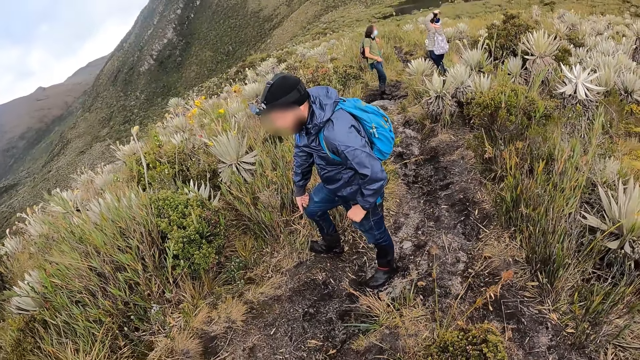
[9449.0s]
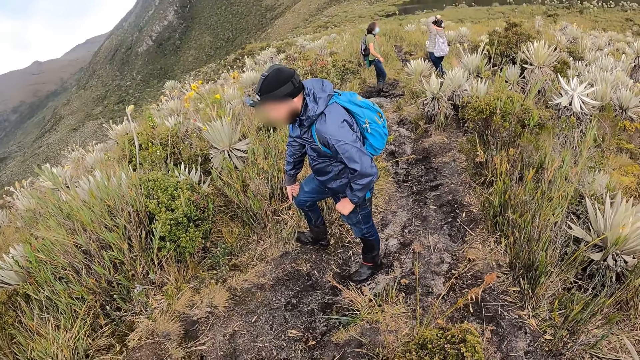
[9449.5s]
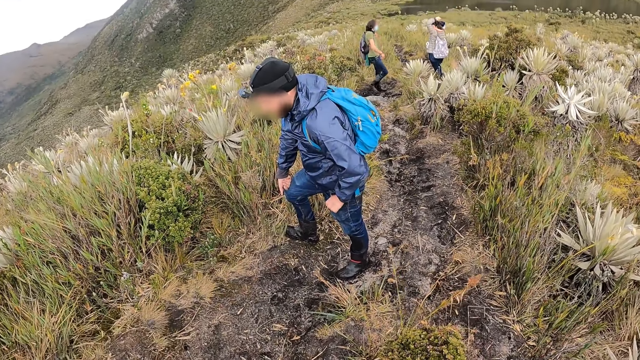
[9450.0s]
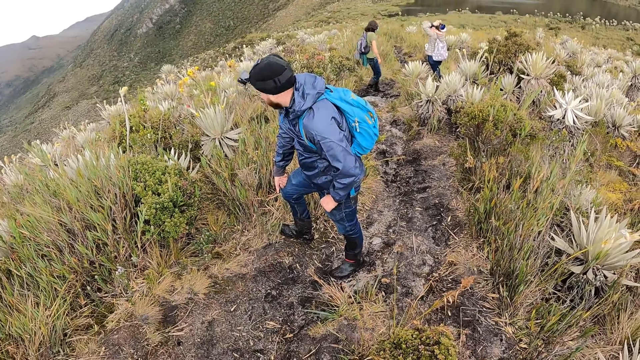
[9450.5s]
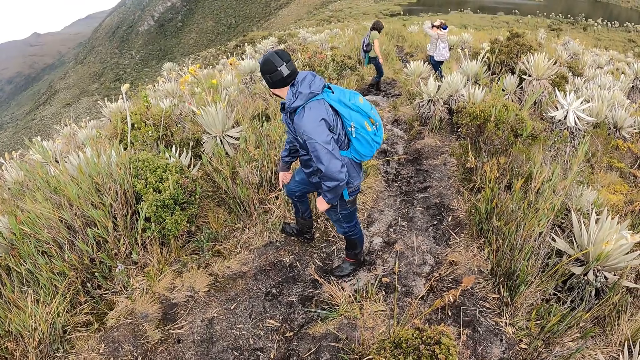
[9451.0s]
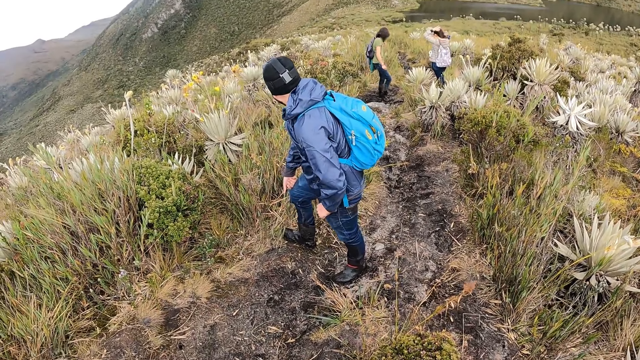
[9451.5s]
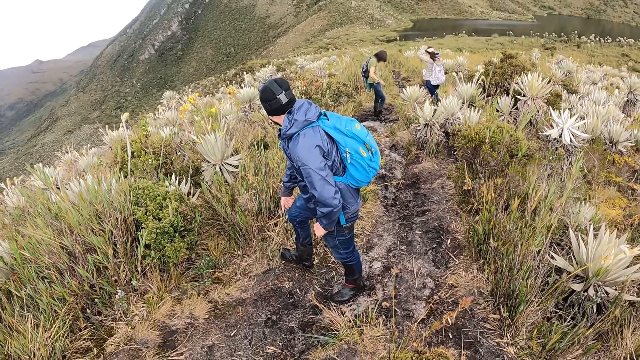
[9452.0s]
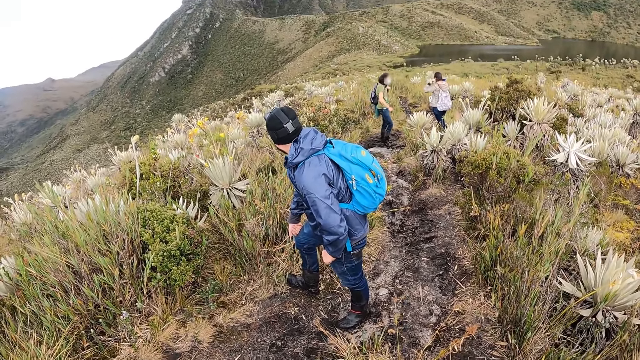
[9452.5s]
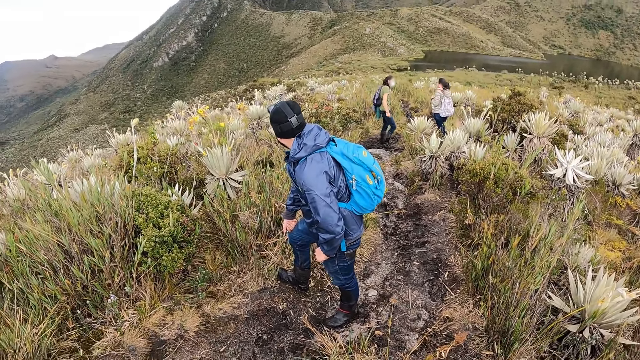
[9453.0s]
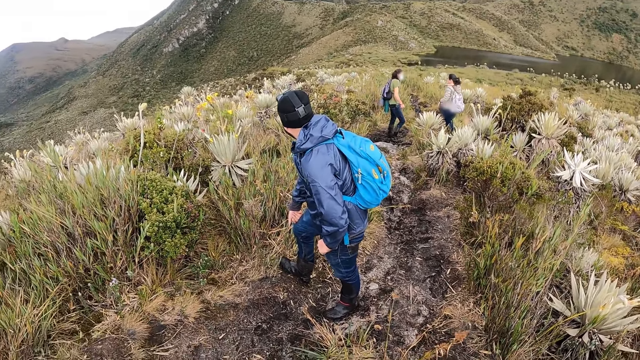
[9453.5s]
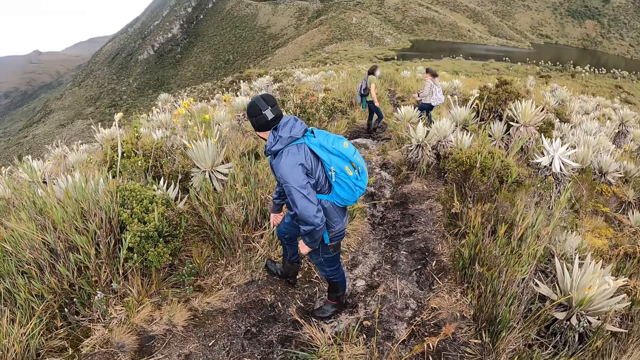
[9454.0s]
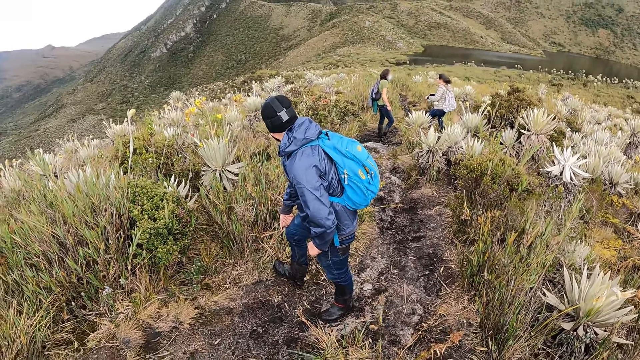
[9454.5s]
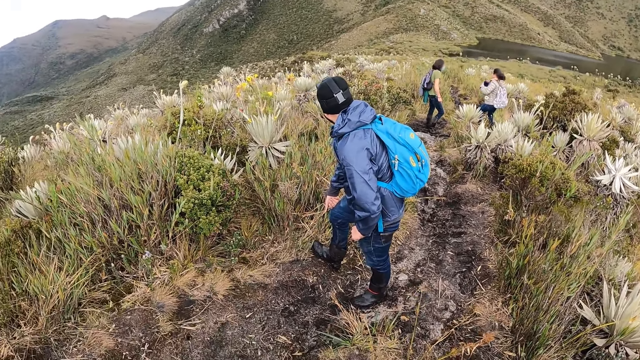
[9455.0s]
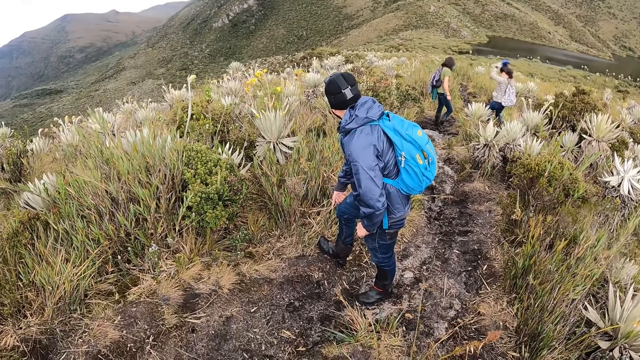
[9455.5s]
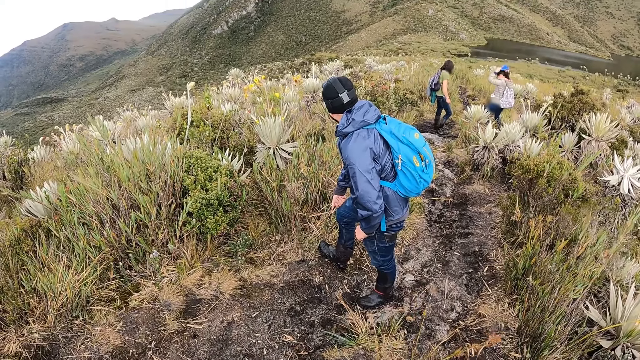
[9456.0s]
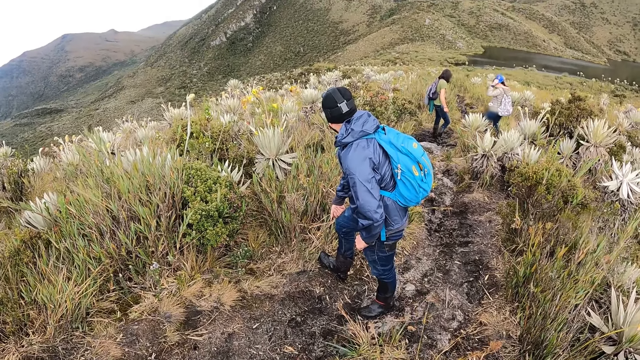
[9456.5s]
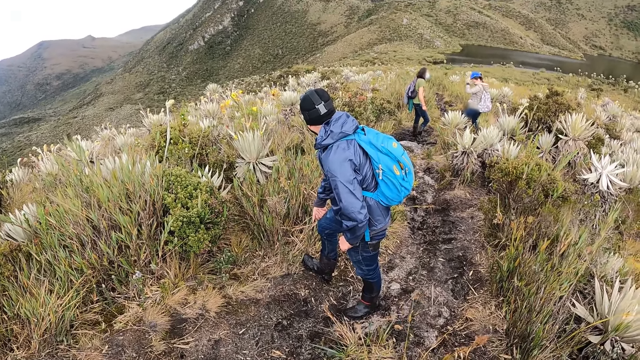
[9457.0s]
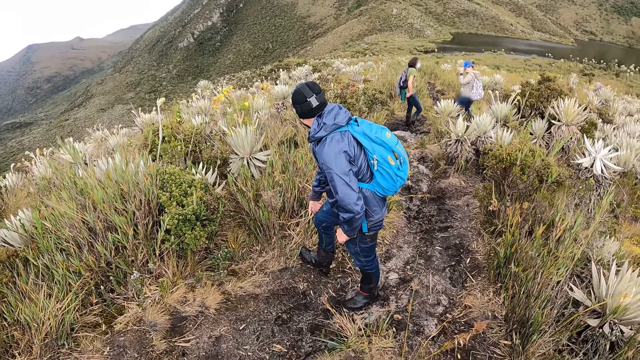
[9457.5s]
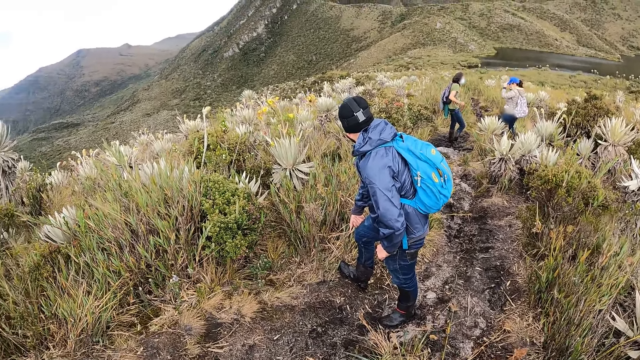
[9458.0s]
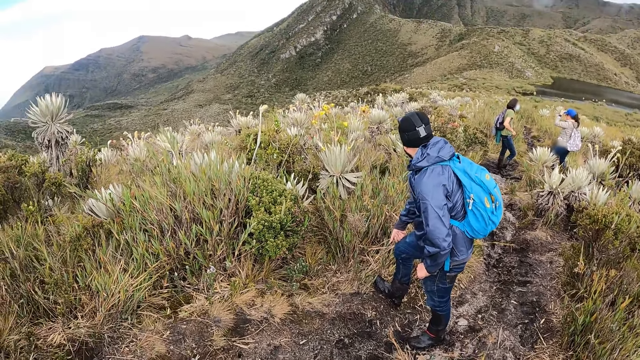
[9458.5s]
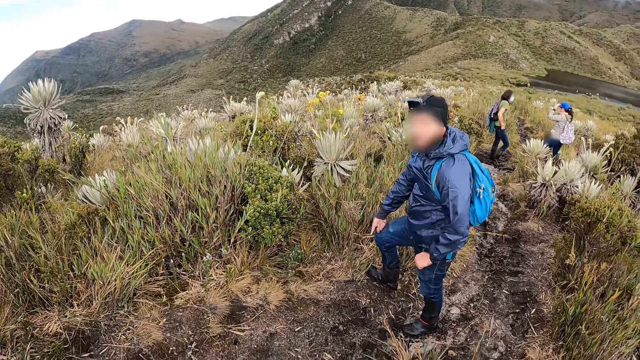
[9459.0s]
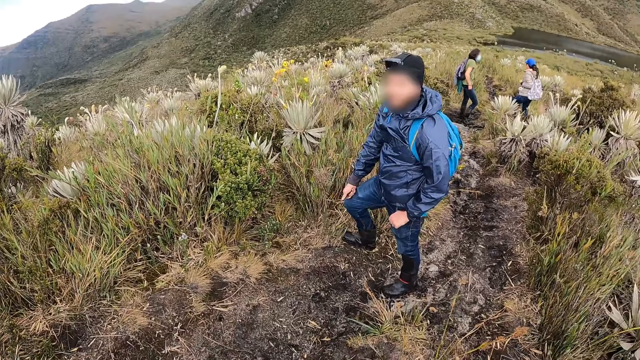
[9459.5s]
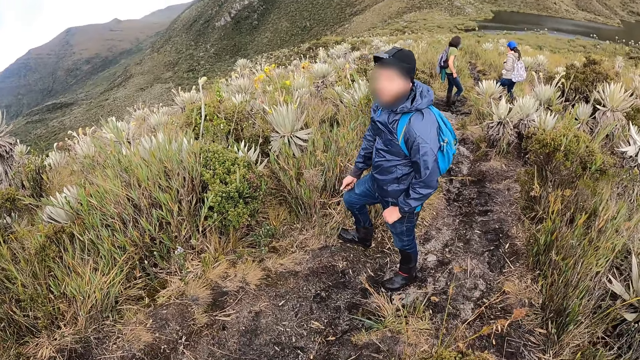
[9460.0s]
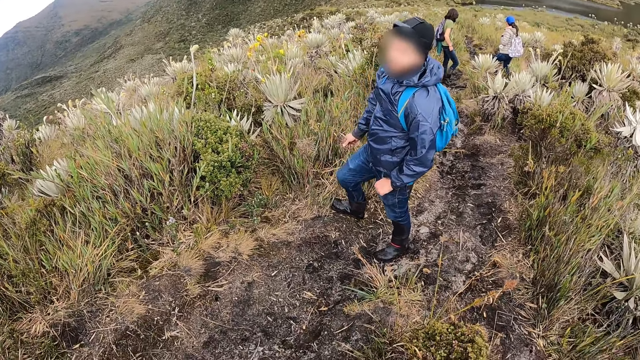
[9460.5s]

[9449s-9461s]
The woman wears her hat with both hands.

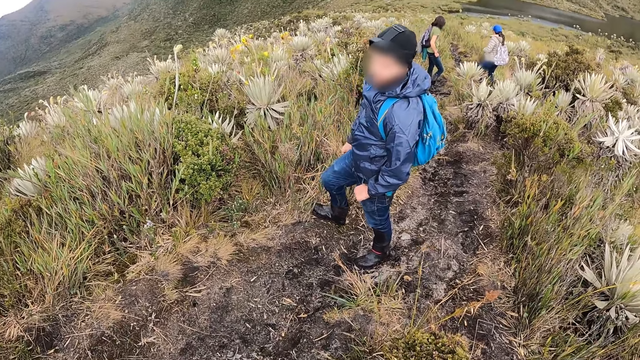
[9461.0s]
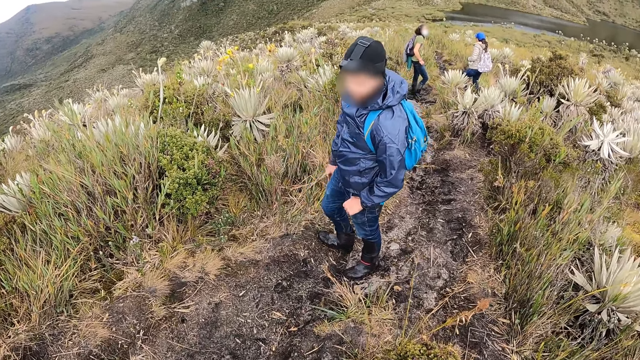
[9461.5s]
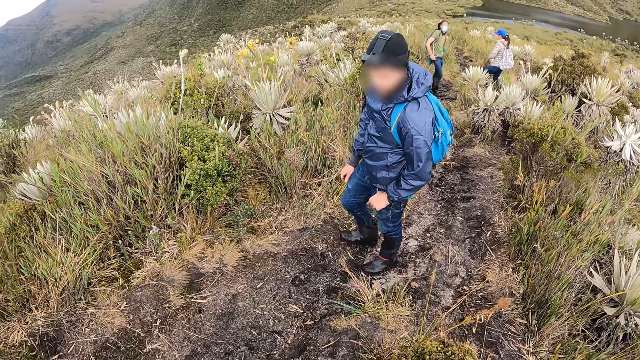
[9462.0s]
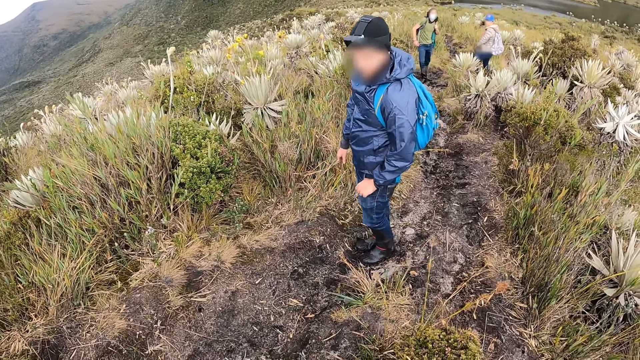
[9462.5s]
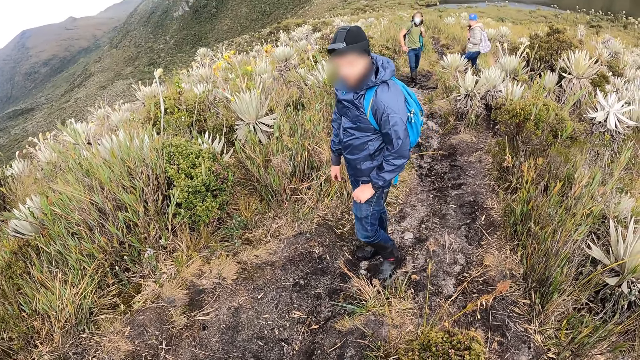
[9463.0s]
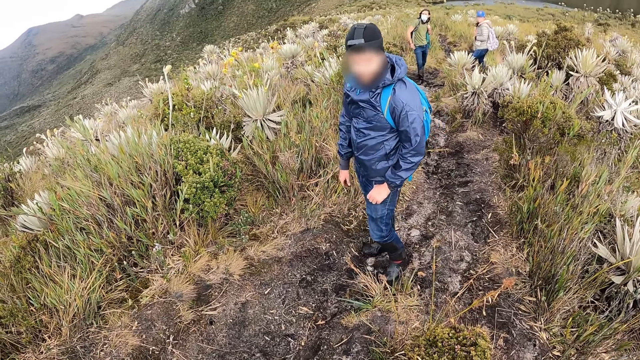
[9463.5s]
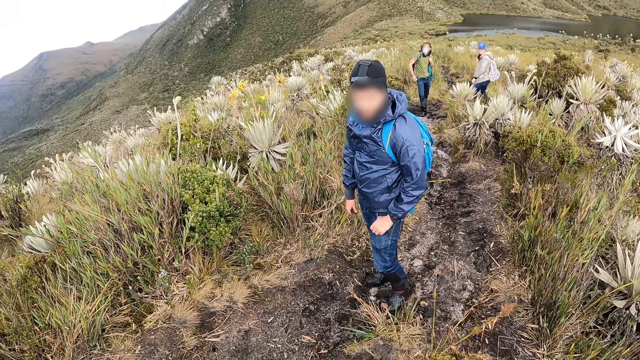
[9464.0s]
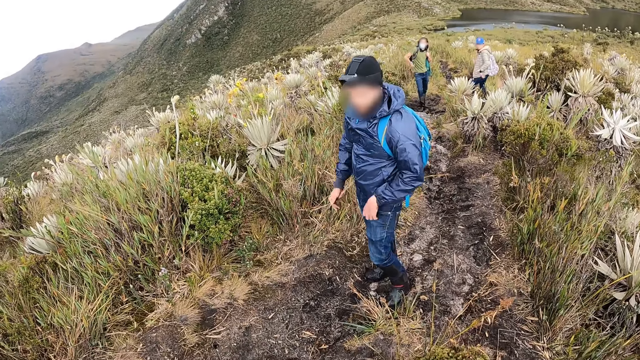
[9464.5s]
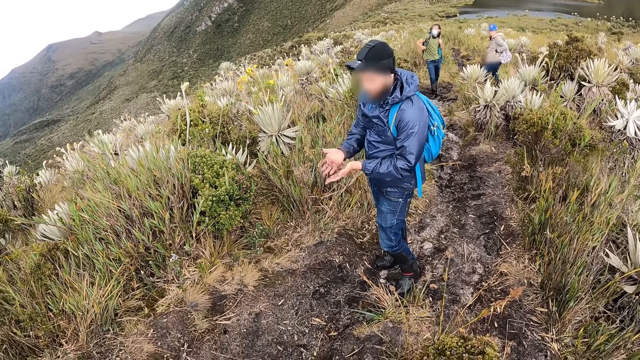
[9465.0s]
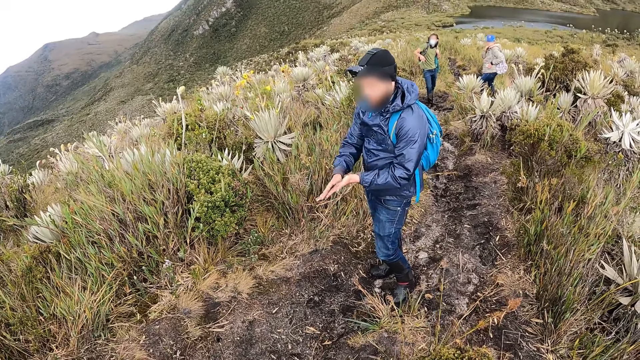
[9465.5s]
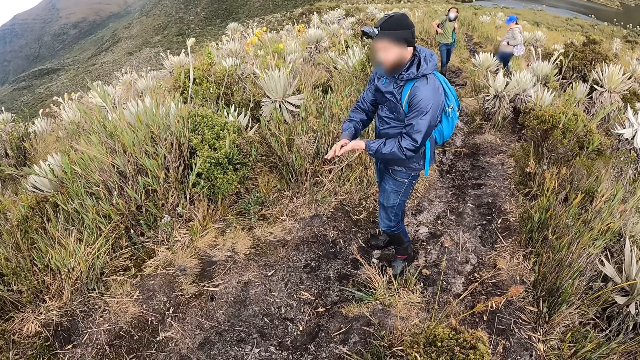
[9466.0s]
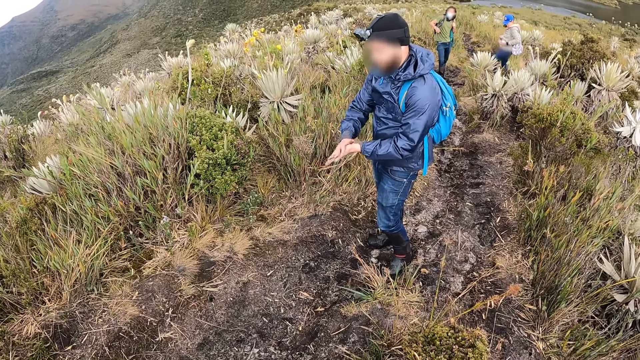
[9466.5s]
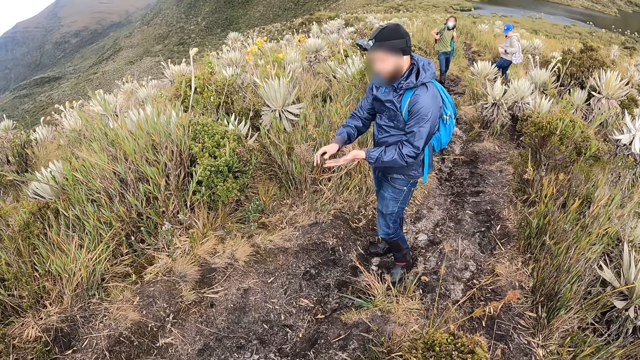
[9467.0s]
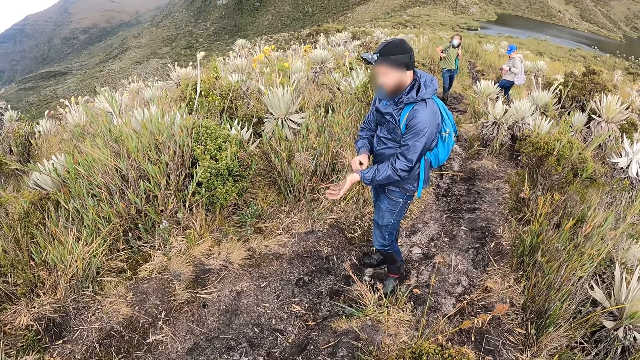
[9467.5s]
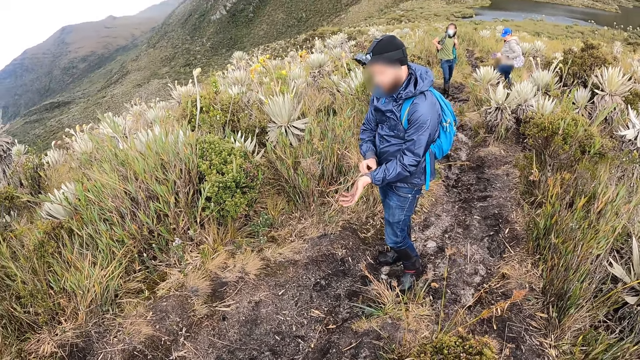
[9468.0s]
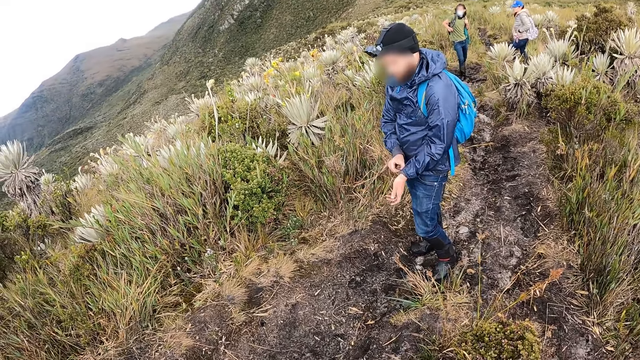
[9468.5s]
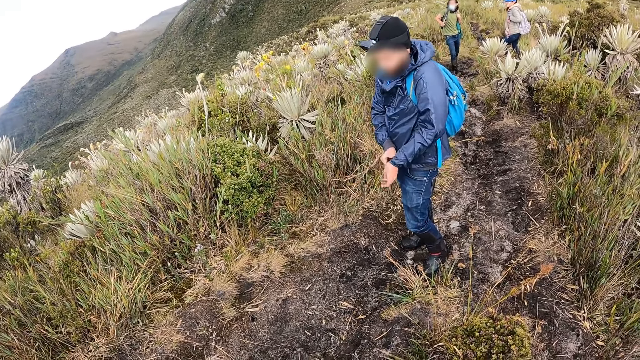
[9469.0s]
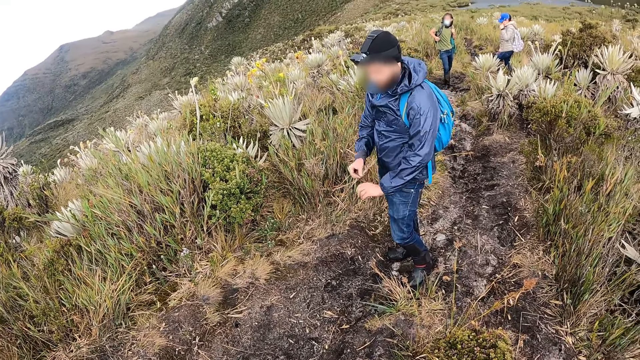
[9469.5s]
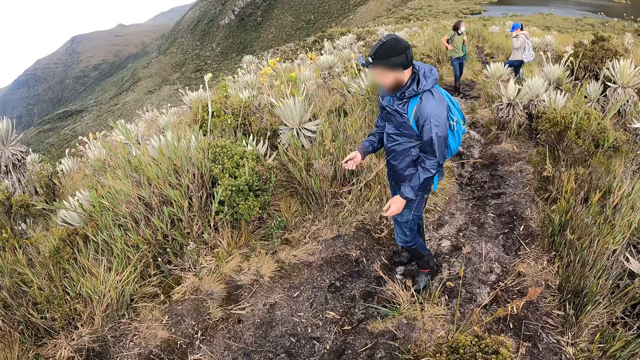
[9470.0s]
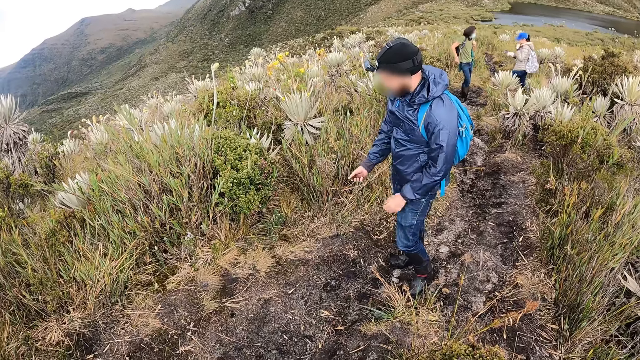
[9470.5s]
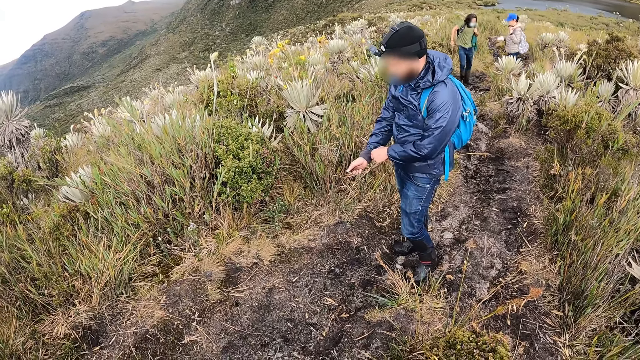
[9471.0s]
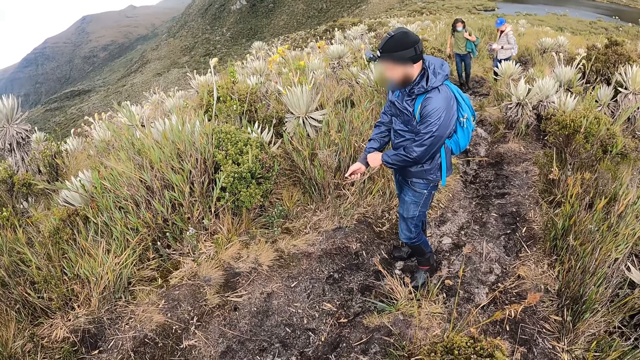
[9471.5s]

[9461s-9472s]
The man rubs both hands together. Another man rubs both hands together. A man walks to the colleagues.
